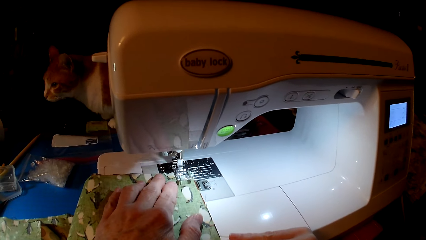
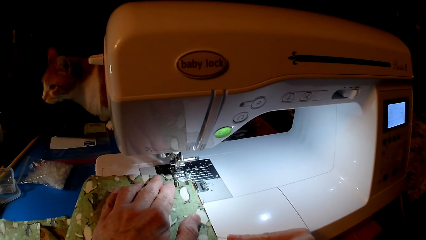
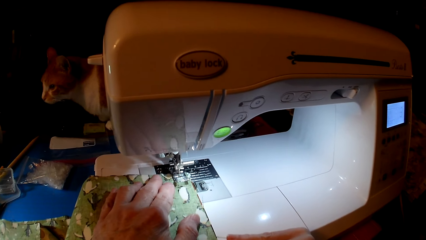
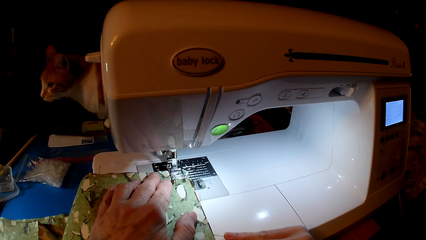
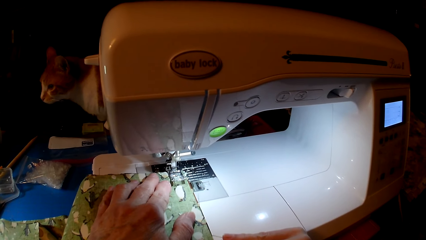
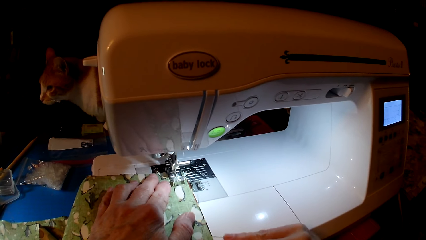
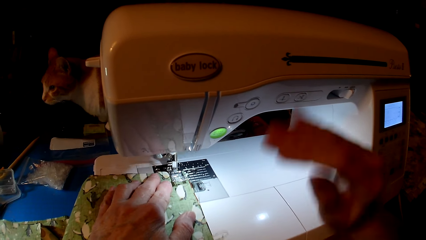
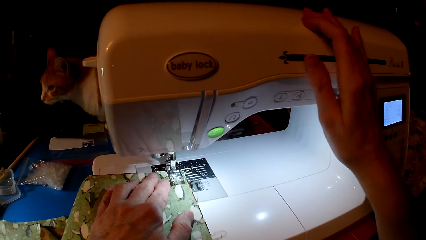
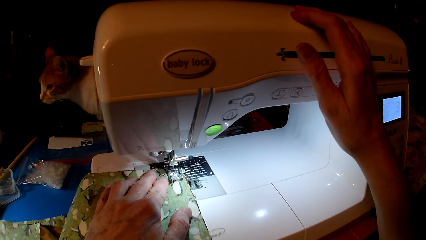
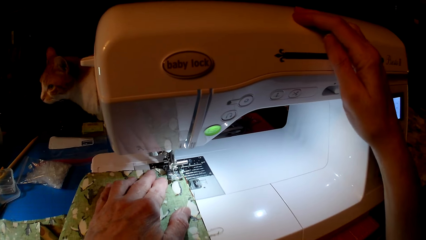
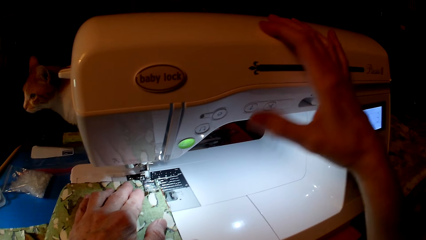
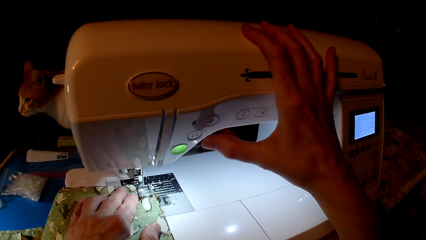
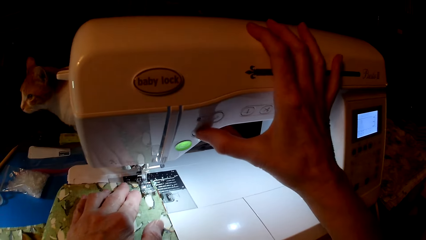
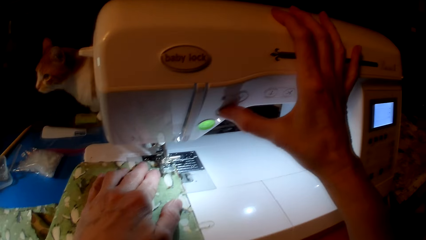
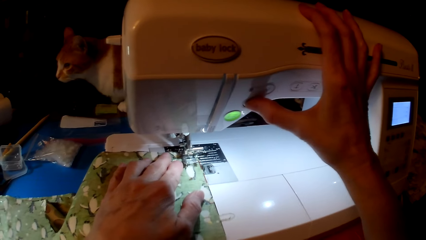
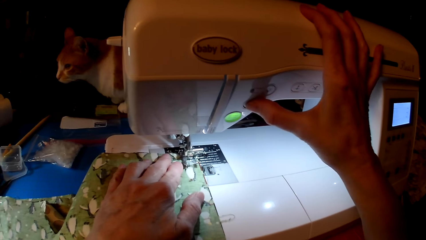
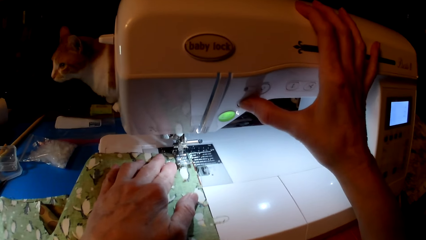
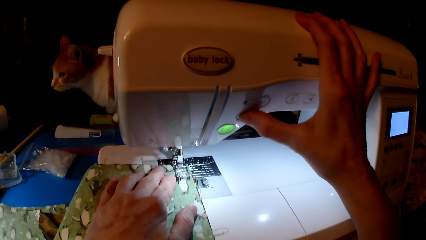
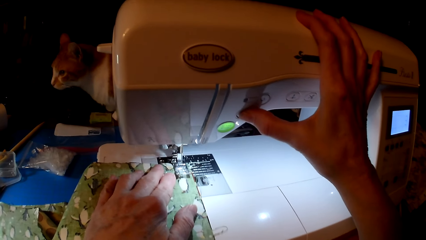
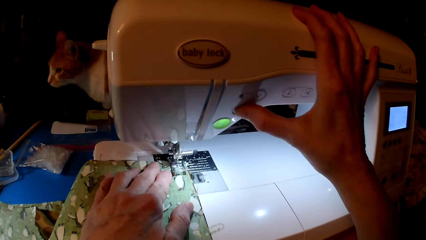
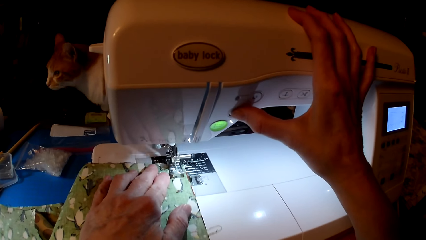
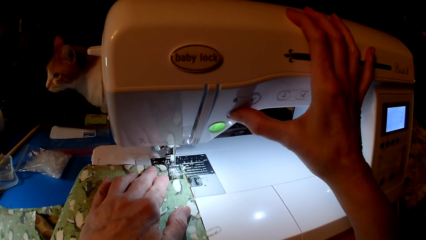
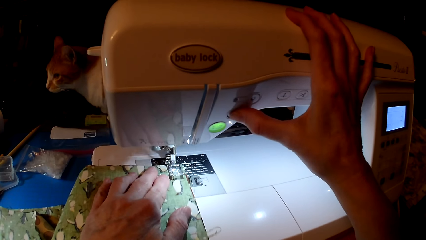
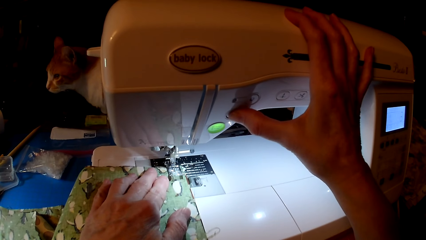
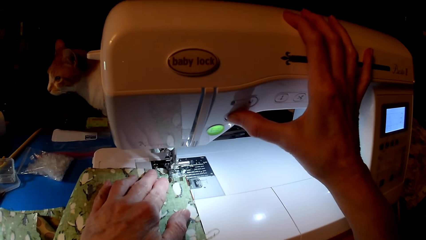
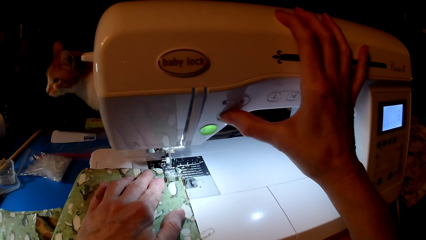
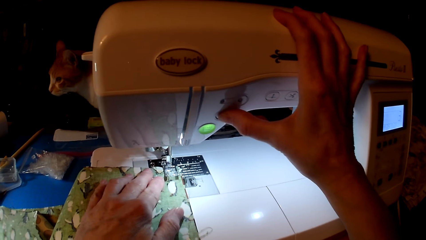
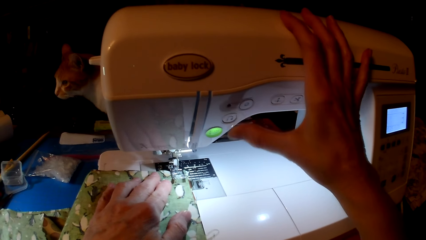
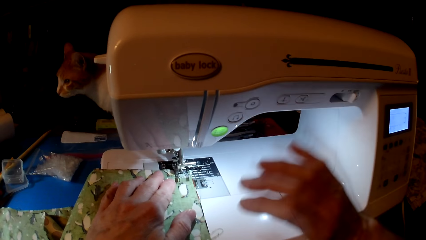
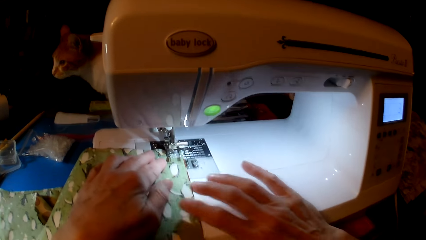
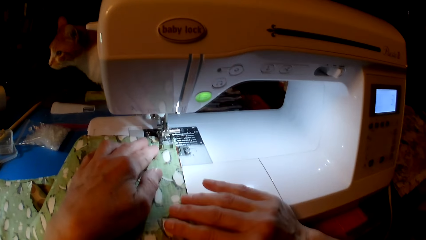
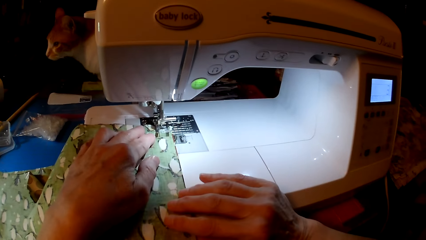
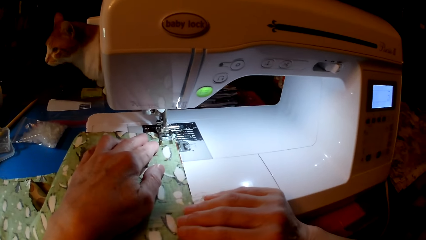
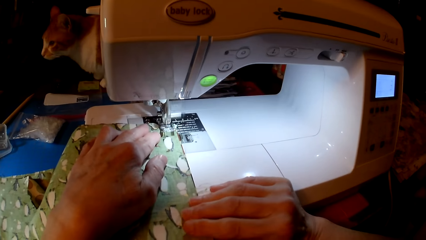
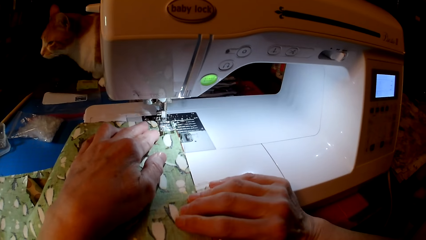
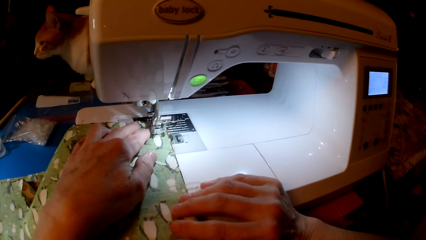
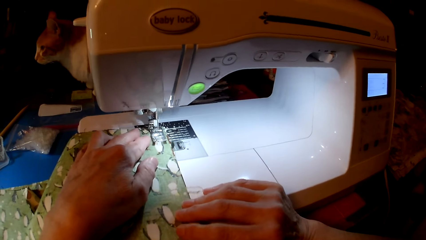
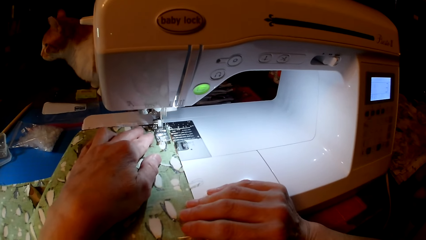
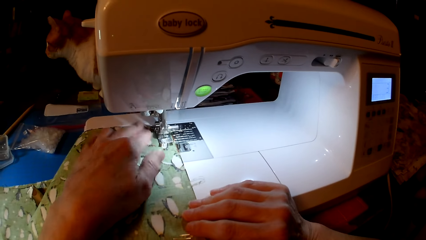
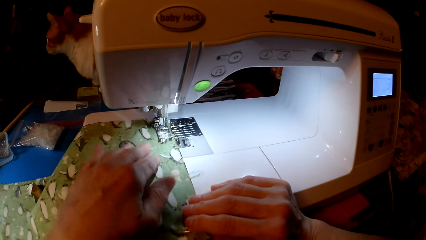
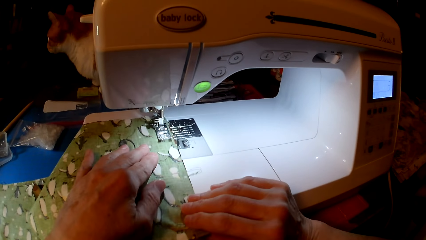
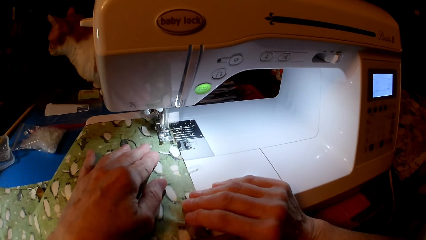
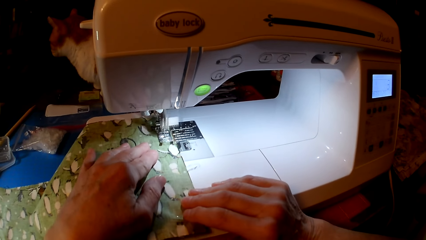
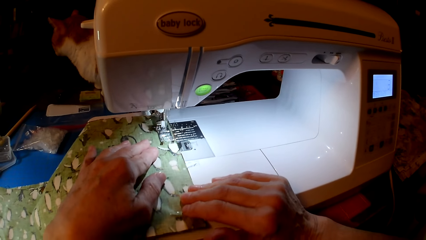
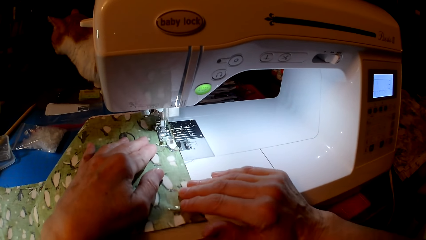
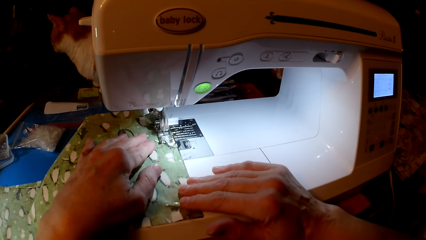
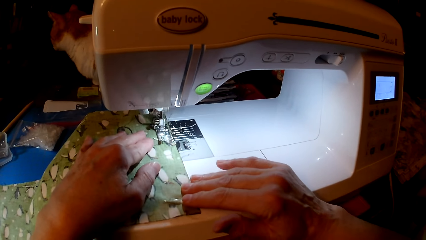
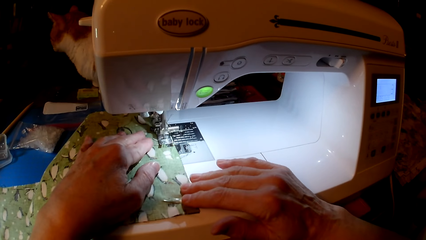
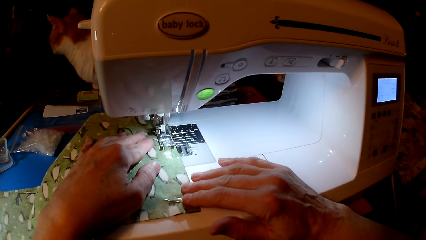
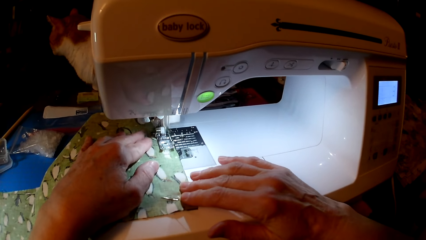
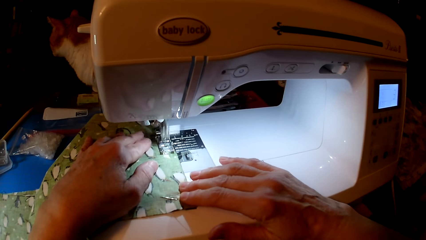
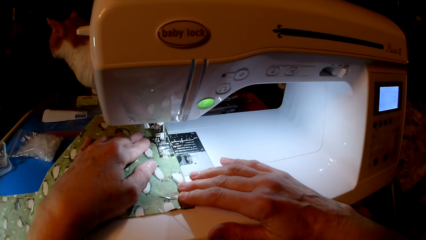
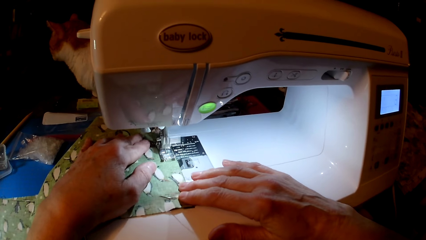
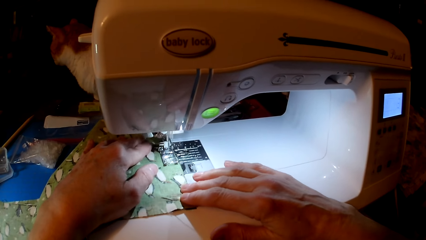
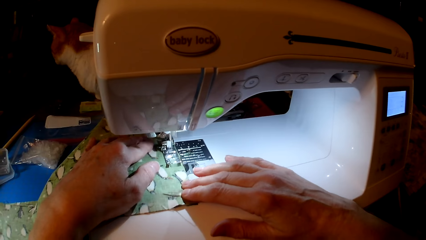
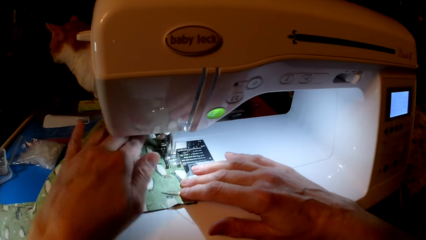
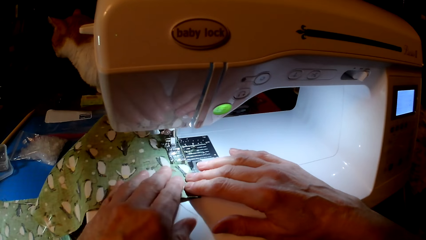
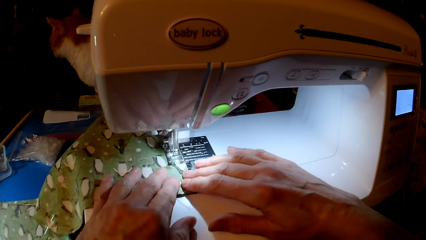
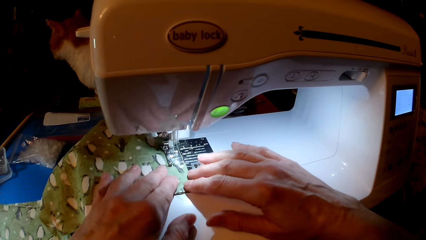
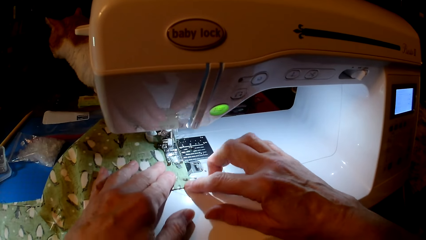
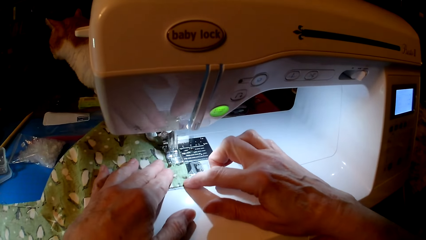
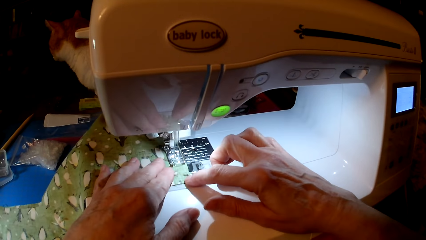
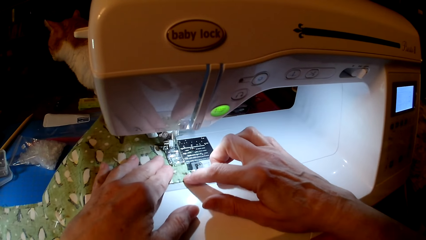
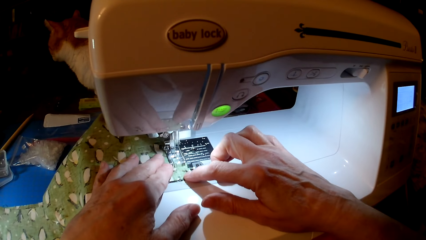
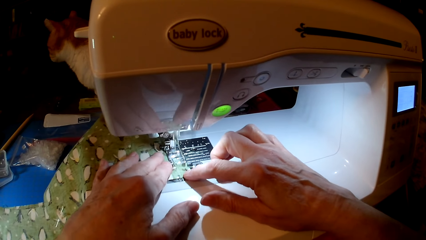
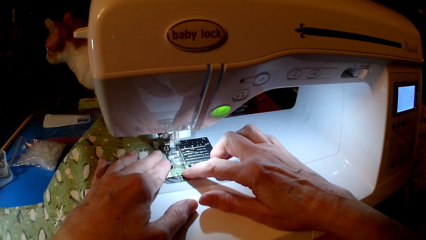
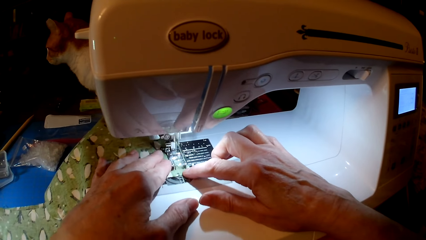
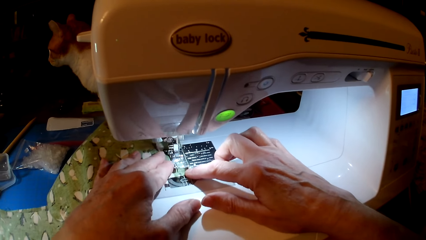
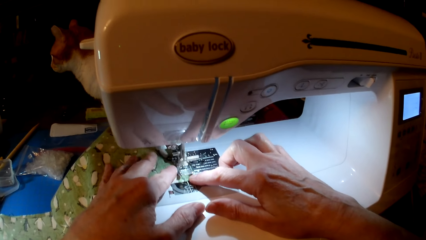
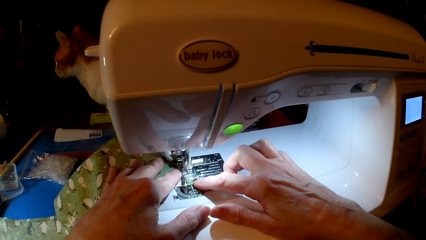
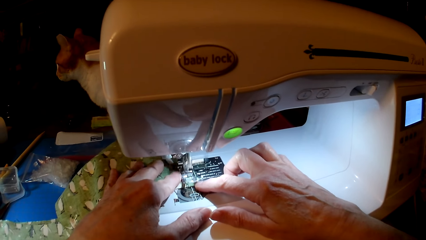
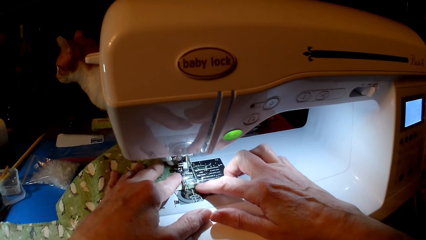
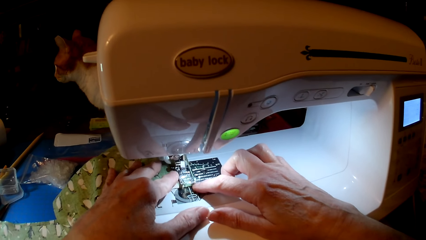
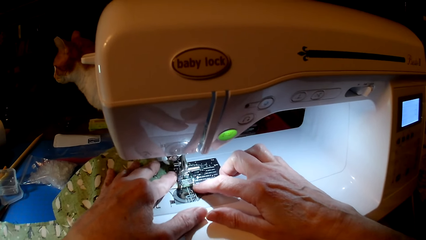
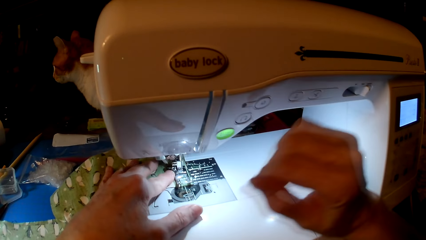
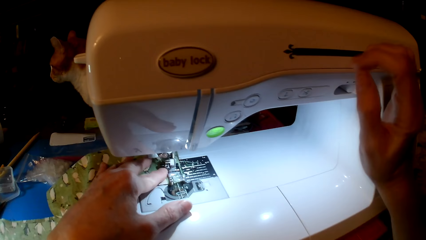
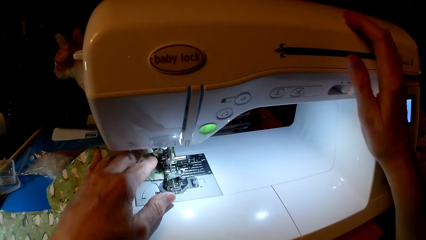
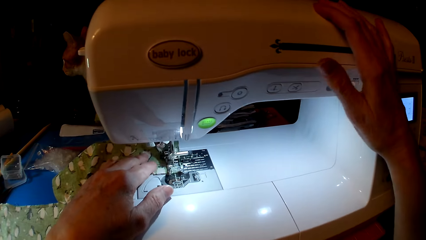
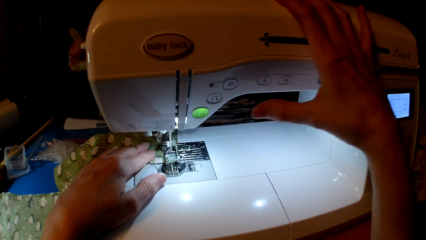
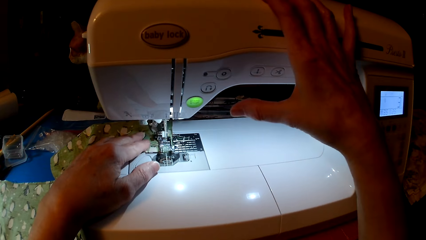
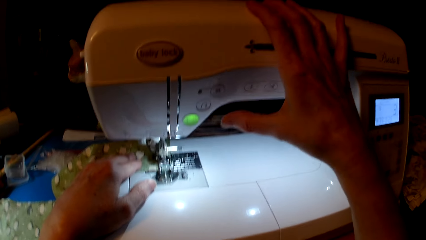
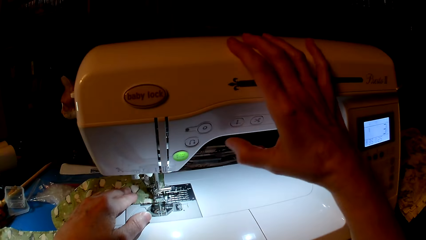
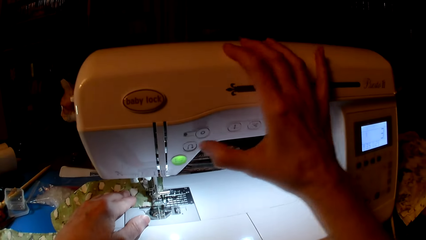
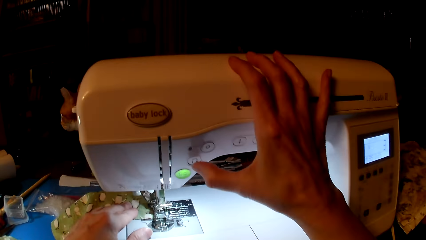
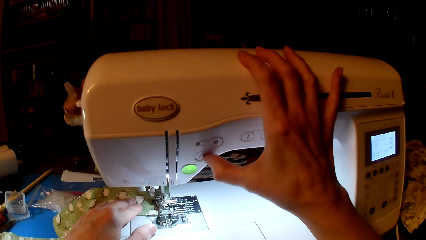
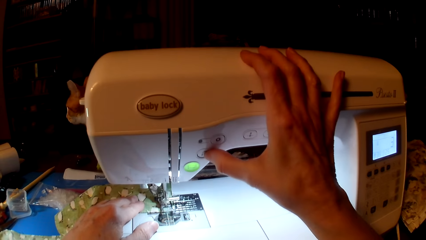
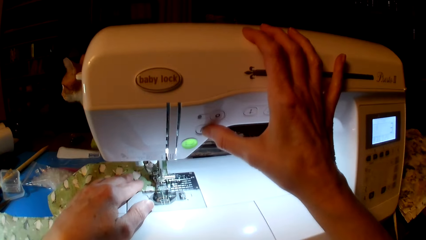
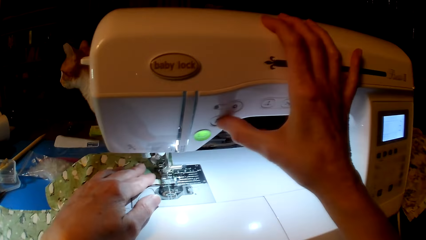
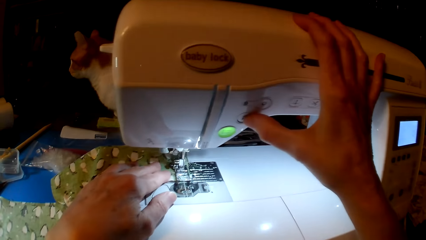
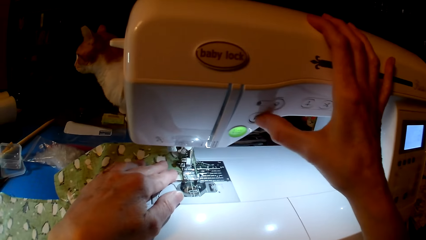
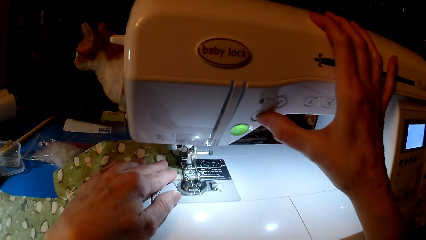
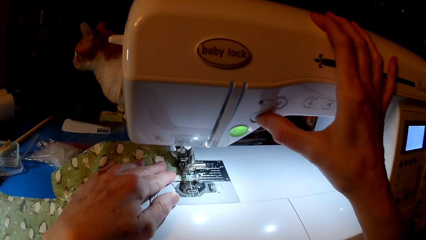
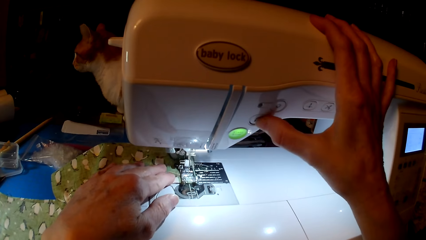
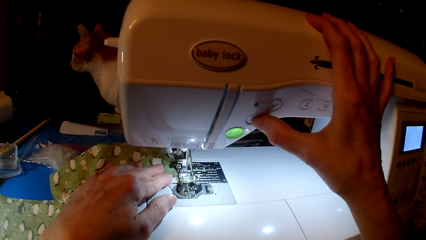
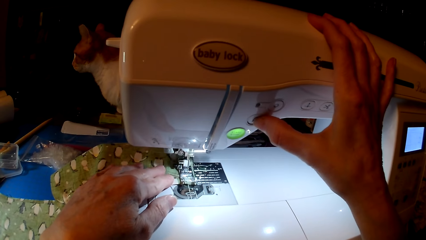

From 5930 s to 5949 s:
The camera wearer sews the cloth. They press the sewing machine. They sew the cloth. They press the sewing machine.
